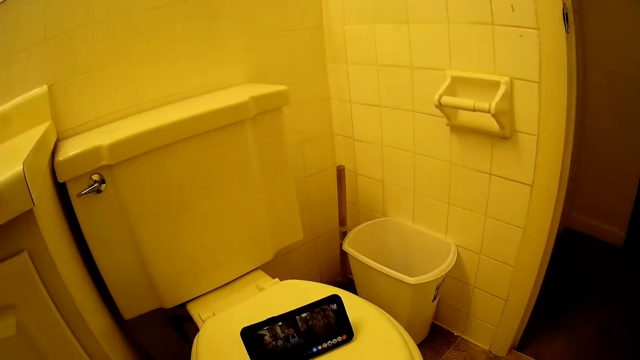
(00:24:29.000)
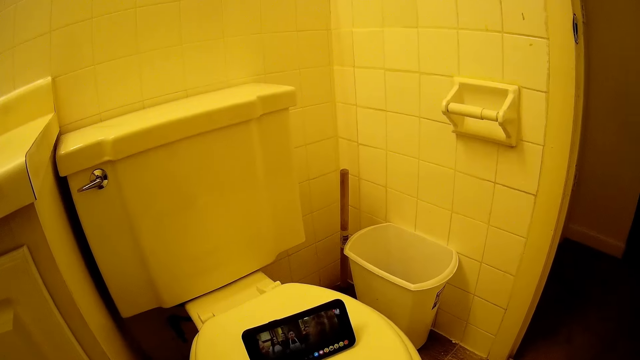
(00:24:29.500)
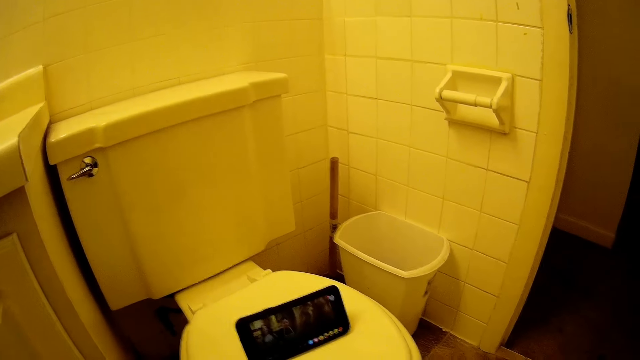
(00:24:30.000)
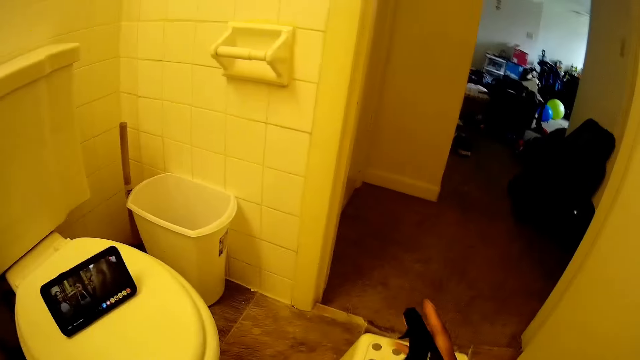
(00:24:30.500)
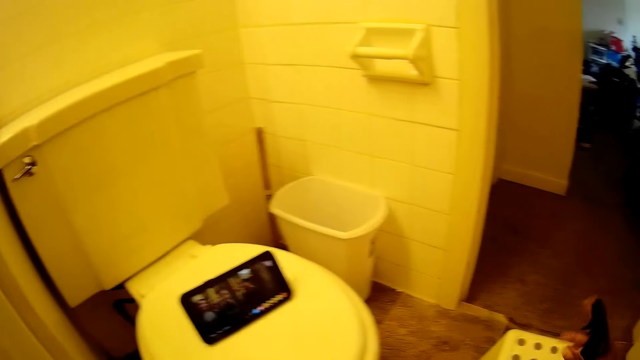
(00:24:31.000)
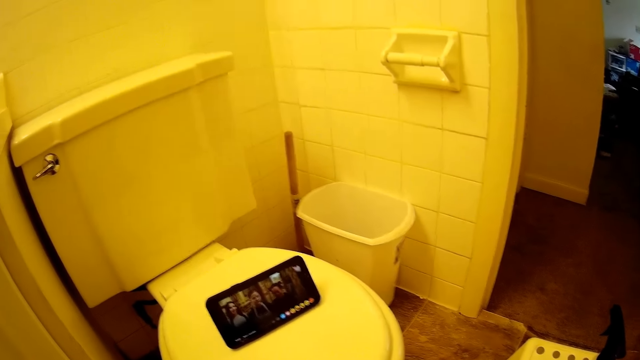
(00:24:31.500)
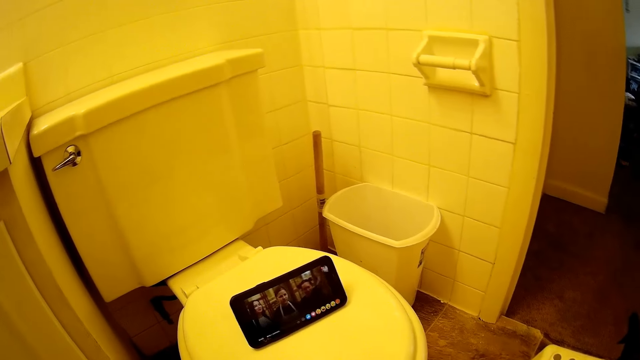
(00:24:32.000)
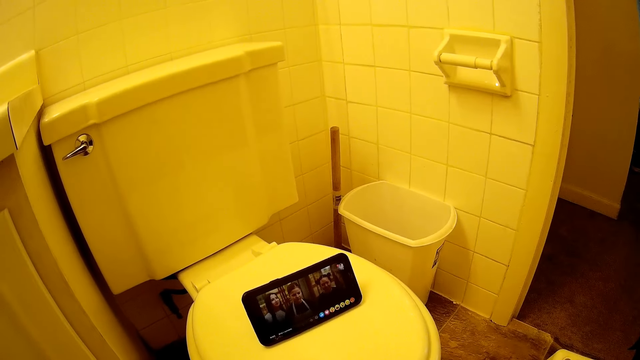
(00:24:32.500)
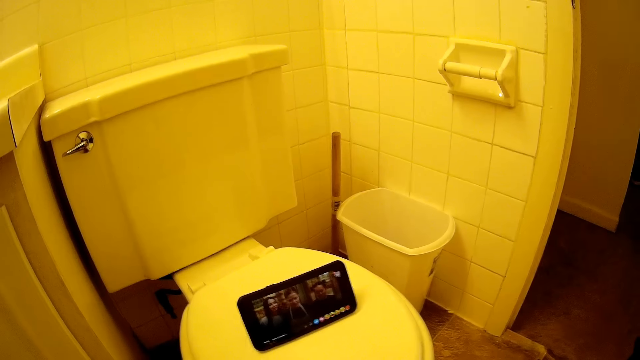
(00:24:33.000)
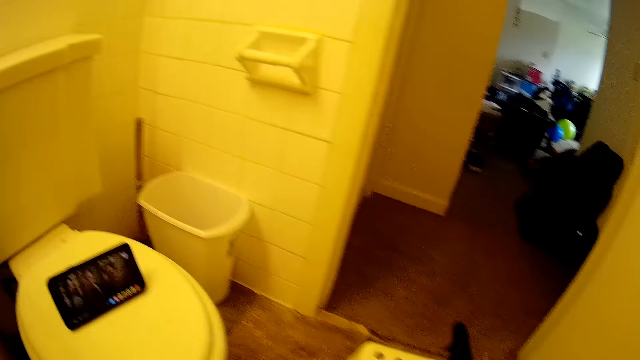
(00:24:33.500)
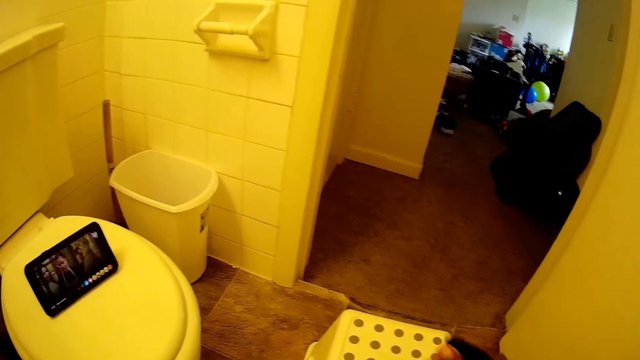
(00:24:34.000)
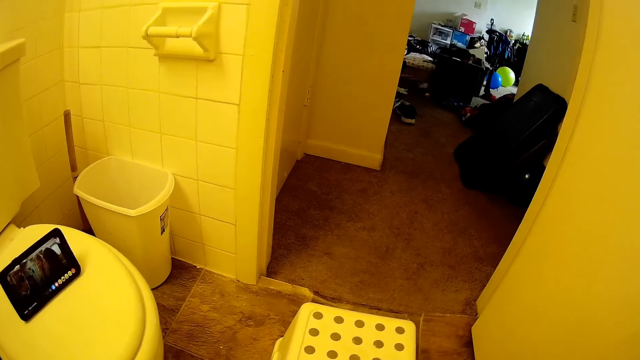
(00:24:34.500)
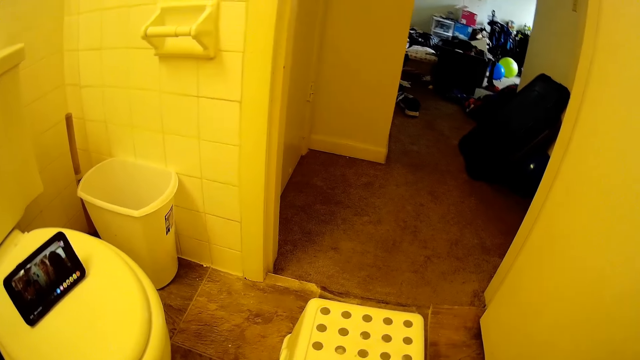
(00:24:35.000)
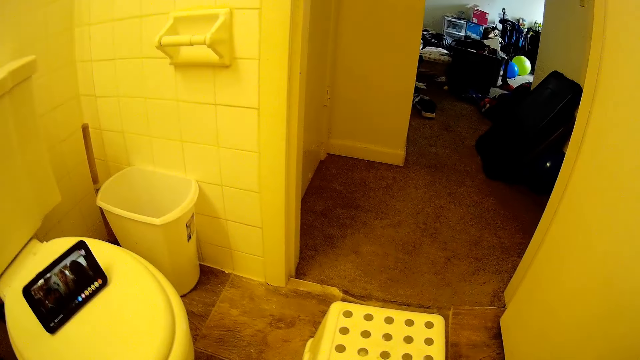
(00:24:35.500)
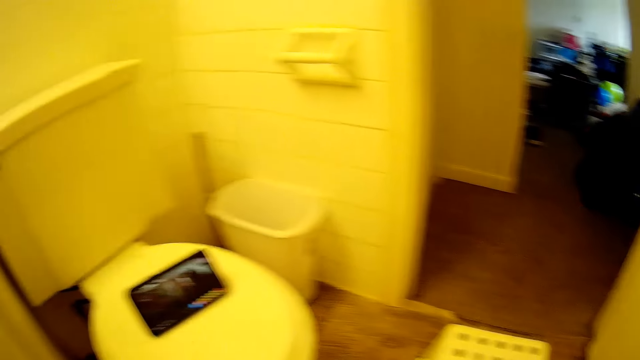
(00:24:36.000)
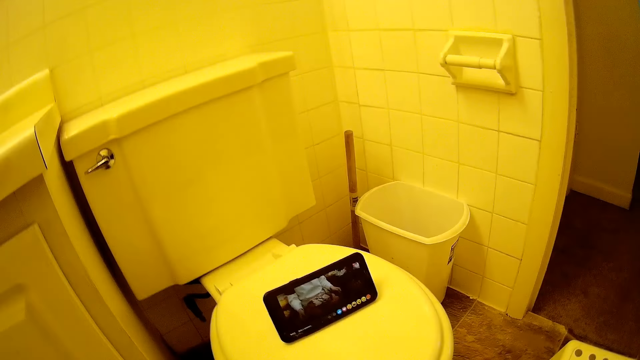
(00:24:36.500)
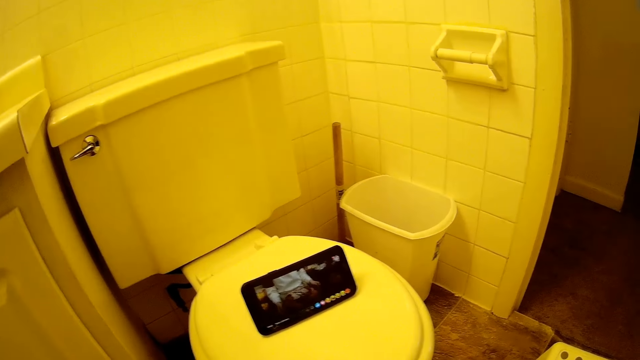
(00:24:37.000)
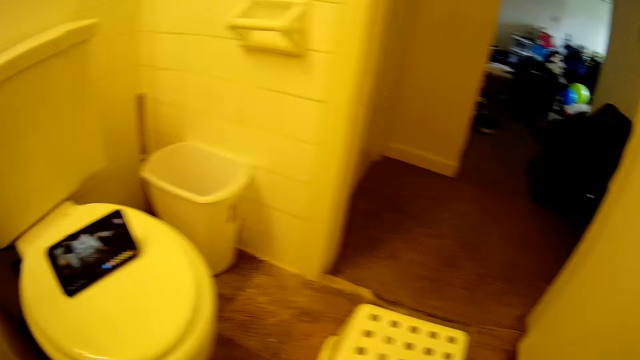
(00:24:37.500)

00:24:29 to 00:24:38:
The camera wearer turns around. She touches a handle on a crate with her right hand. She watches a movie on the phone. She picks up the handle from the crate with her right hand.

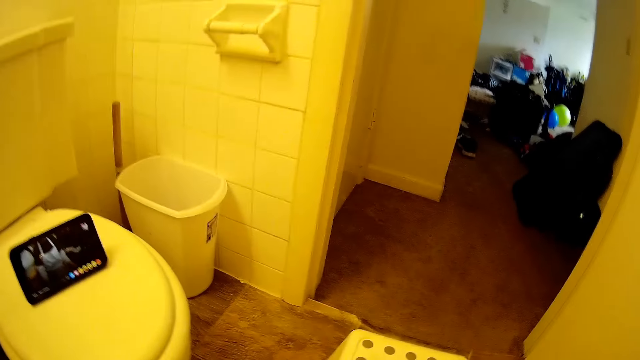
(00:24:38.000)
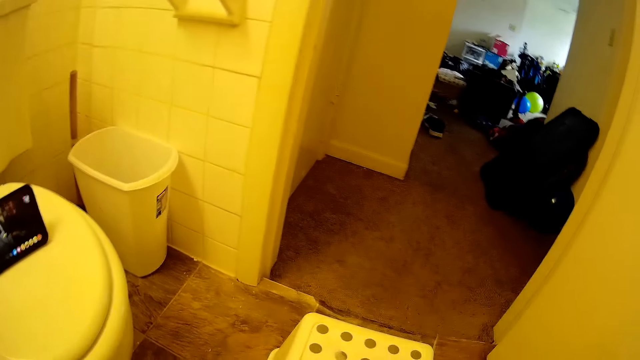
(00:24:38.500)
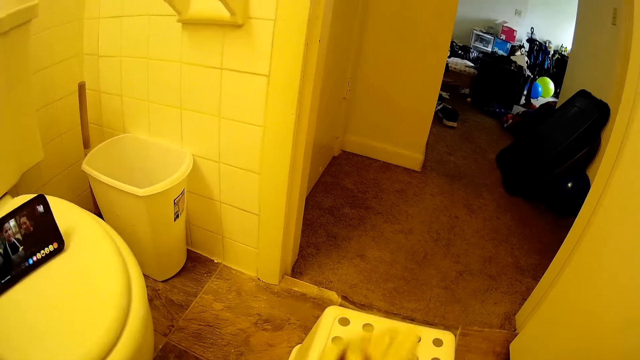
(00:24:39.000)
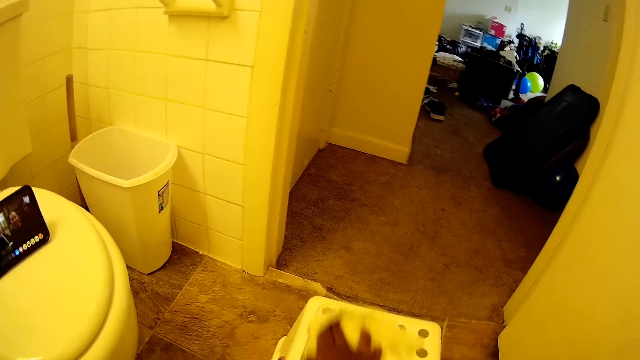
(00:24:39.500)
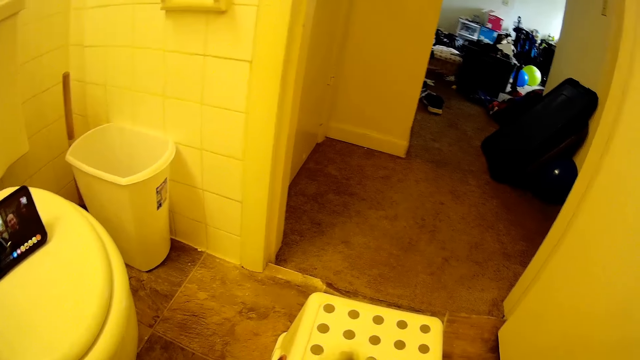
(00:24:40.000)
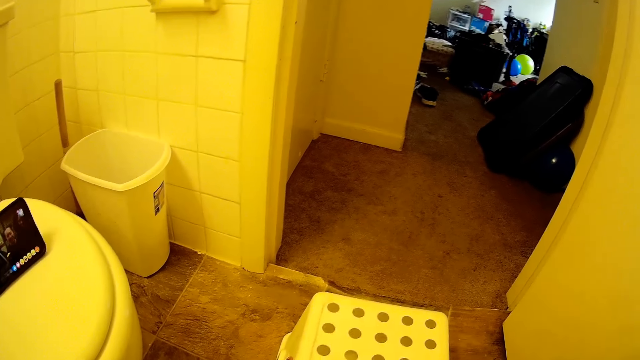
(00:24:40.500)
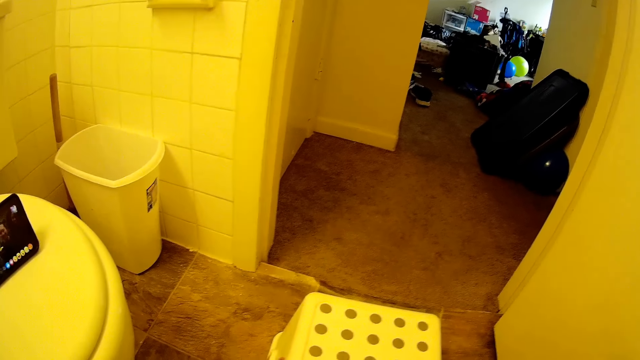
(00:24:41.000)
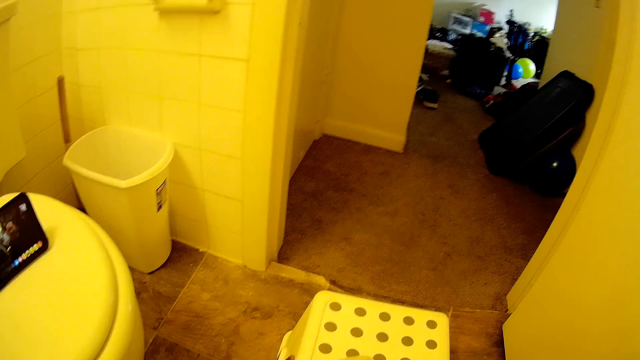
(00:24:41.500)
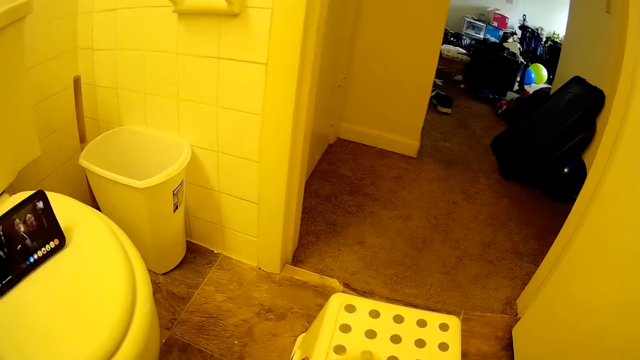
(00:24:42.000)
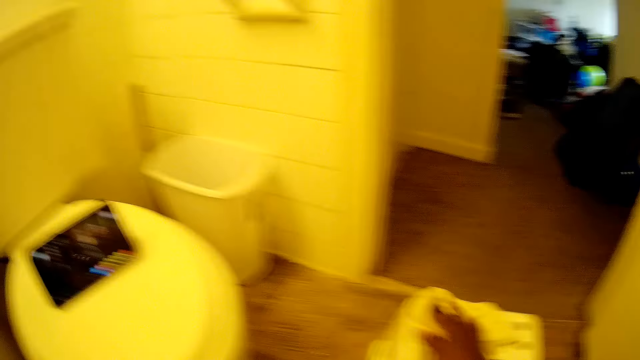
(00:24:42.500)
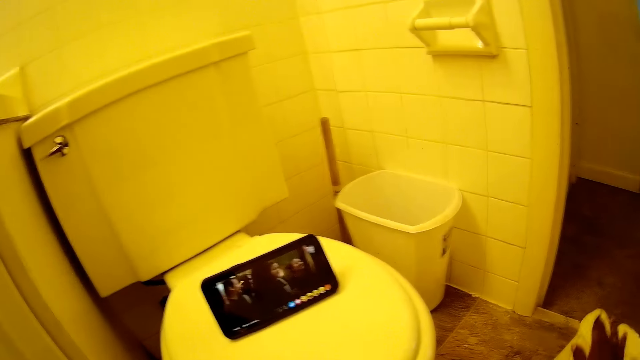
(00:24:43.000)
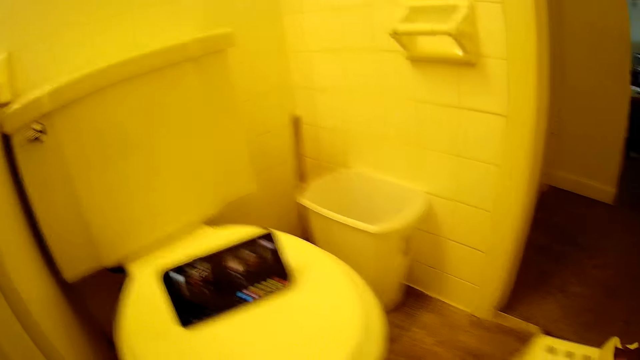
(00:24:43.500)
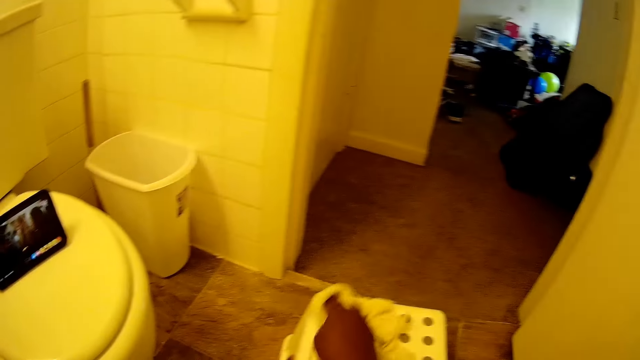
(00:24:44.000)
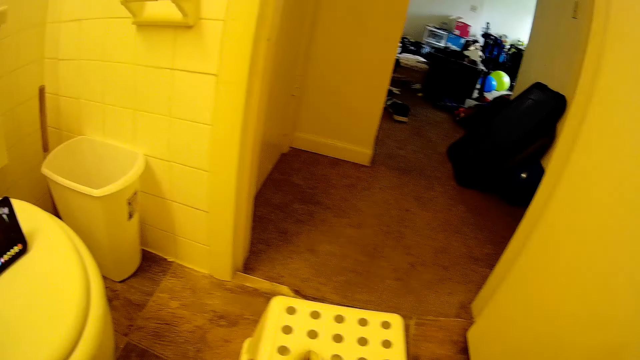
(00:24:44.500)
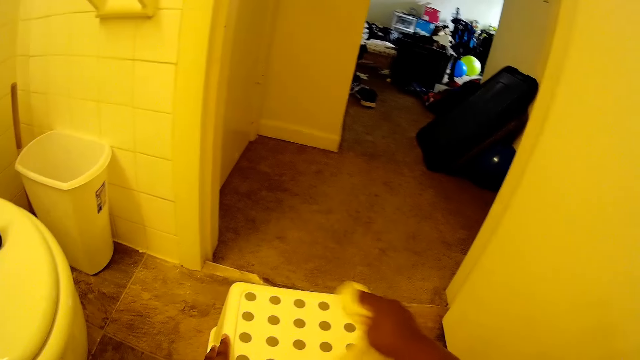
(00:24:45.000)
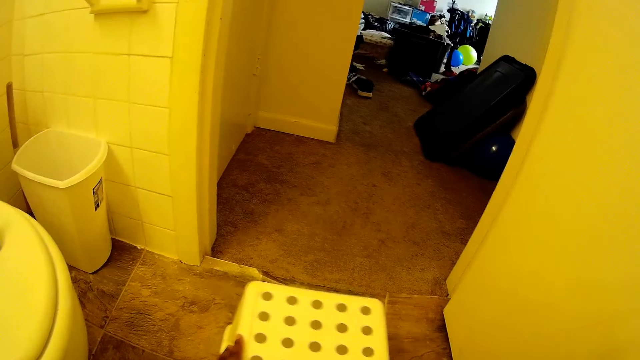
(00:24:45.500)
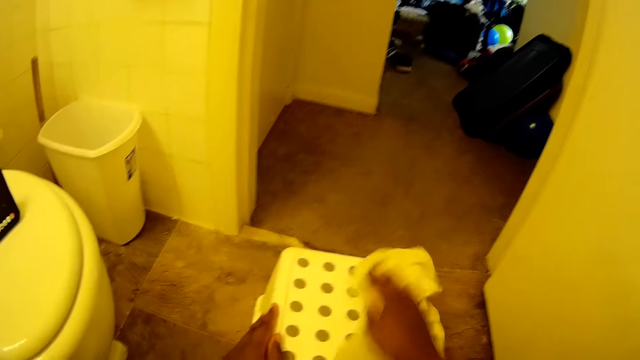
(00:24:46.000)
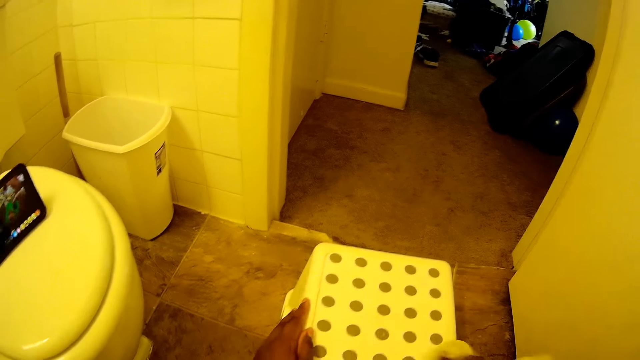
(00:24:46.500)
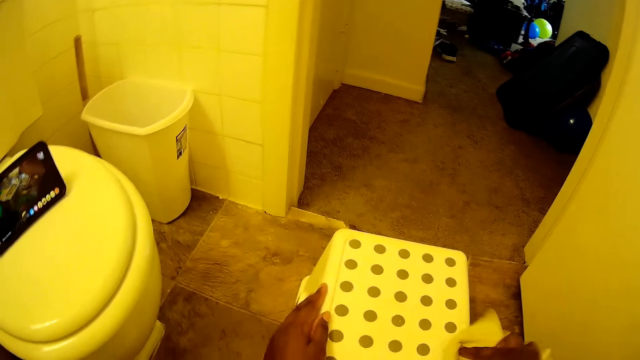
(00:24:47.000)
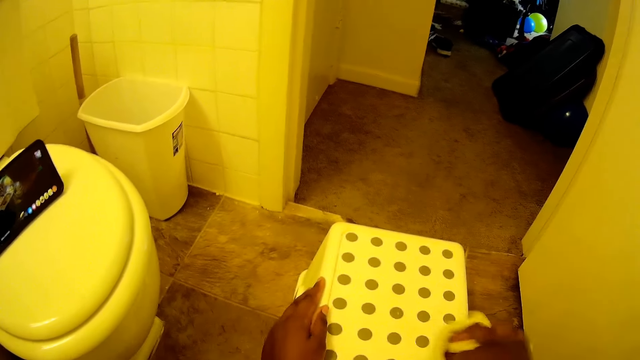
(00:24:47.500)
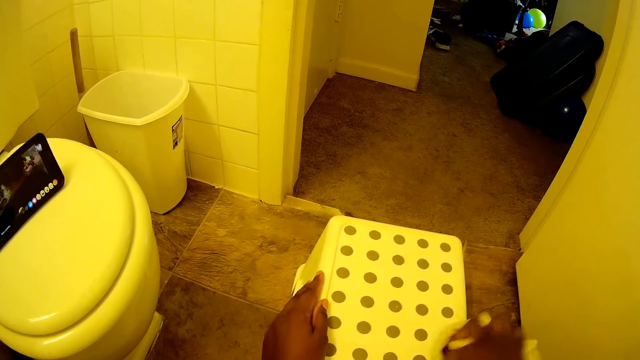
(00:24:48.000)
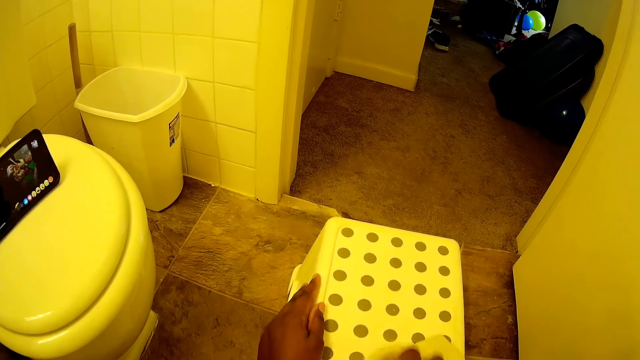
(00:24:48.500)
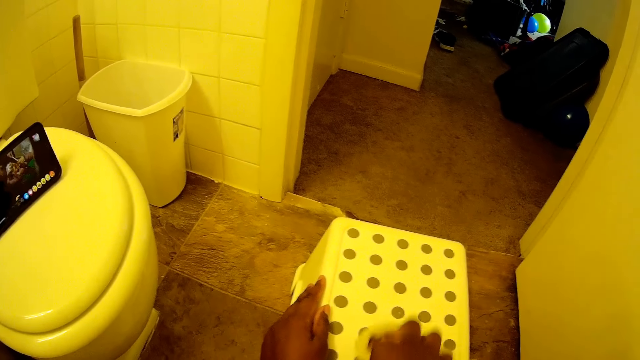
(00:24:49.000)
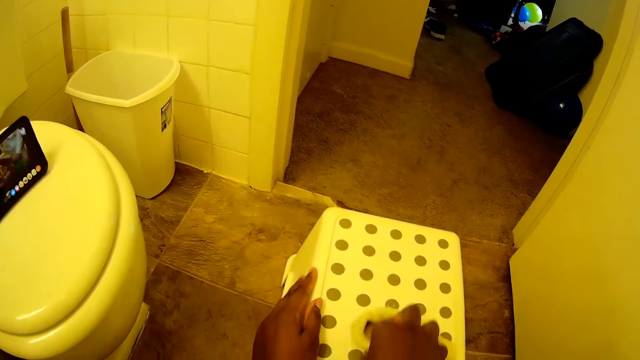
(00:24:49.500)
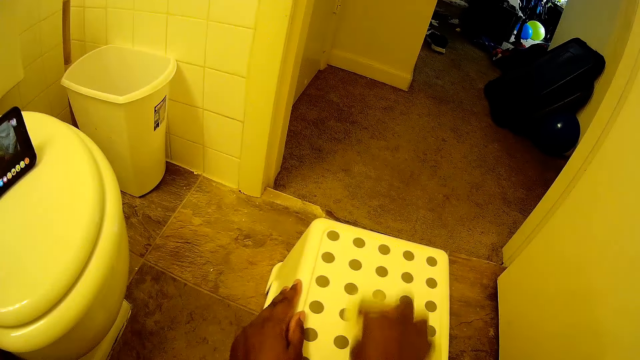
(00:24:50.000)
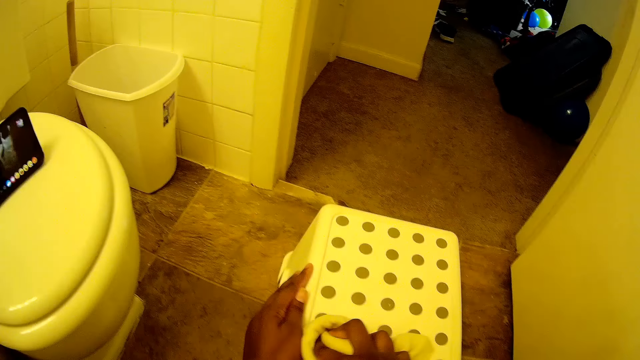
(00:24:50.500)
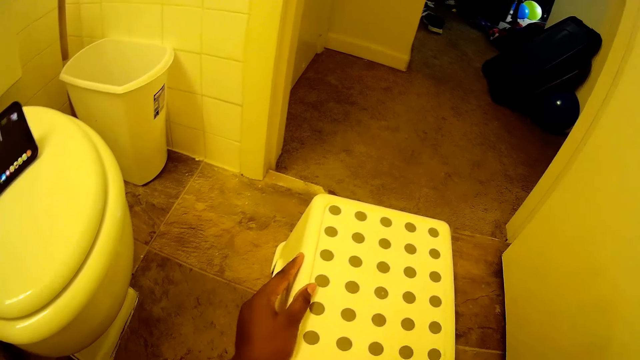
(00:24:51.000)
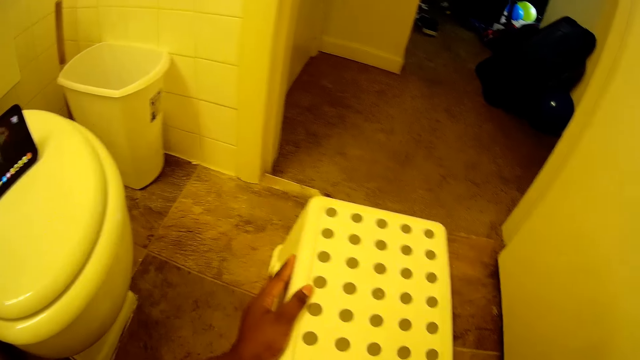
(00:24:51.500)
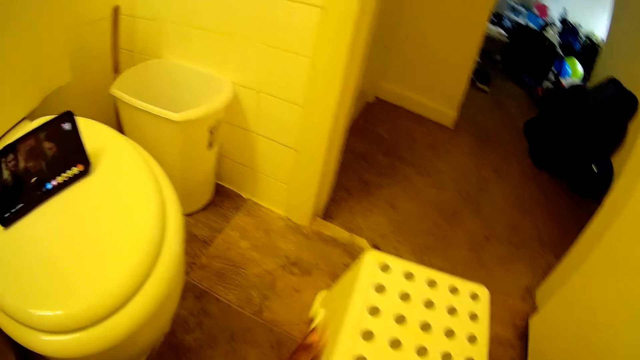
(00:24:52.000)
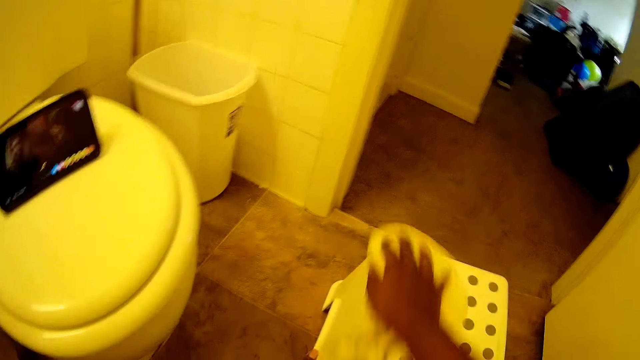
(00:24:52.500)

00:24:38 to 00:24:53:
The camera wearer cleans the crate with a napkin in her right hand. She holds the crate with her left hand. She cleans the crate with the napkin in her right hand.
